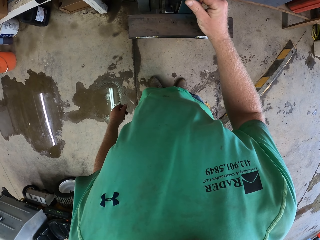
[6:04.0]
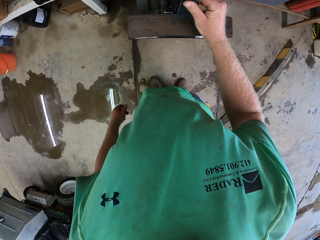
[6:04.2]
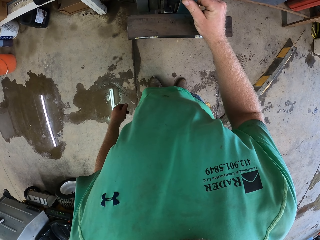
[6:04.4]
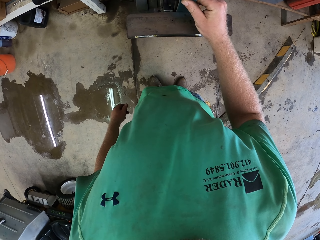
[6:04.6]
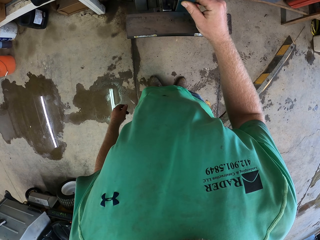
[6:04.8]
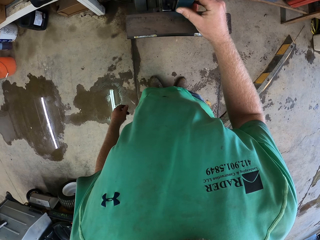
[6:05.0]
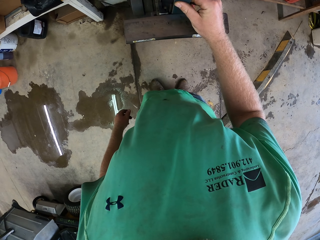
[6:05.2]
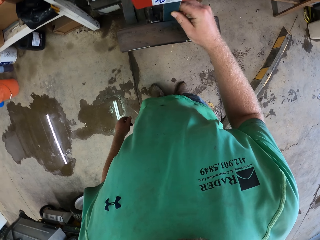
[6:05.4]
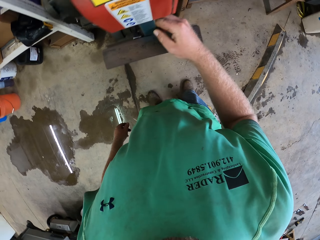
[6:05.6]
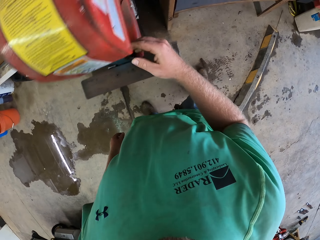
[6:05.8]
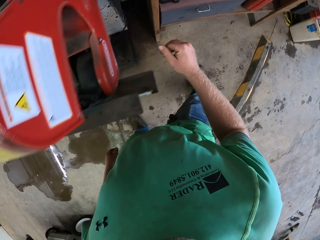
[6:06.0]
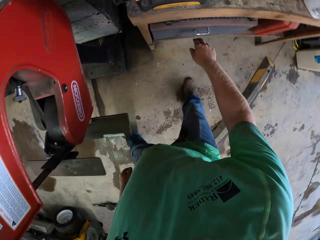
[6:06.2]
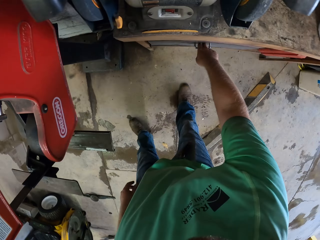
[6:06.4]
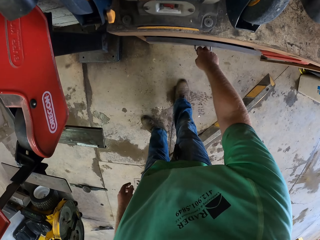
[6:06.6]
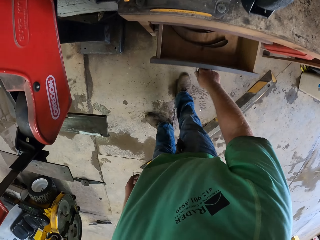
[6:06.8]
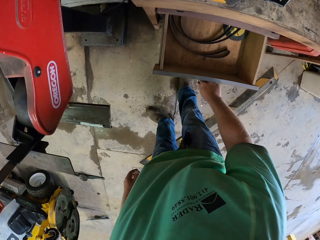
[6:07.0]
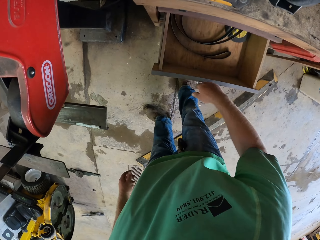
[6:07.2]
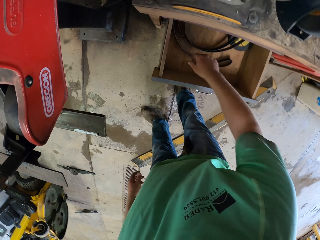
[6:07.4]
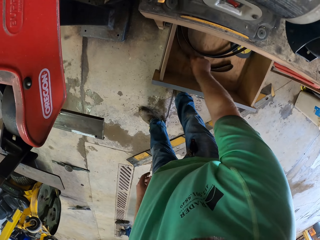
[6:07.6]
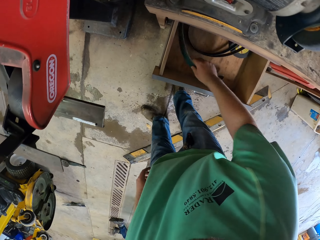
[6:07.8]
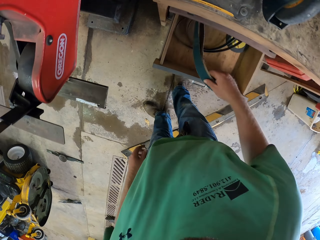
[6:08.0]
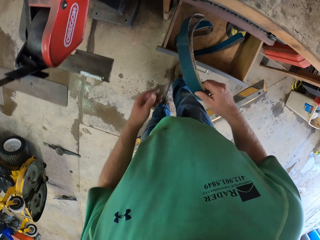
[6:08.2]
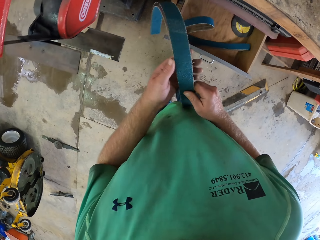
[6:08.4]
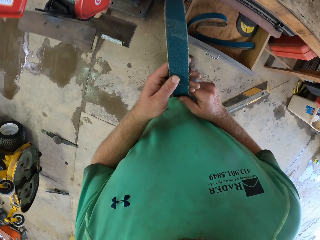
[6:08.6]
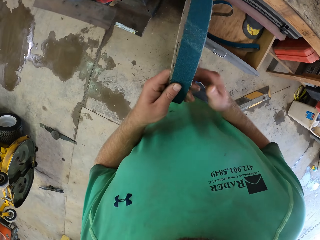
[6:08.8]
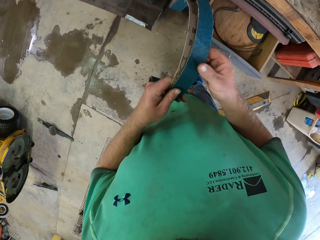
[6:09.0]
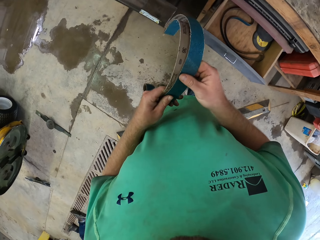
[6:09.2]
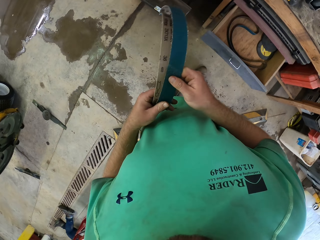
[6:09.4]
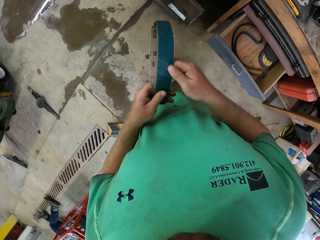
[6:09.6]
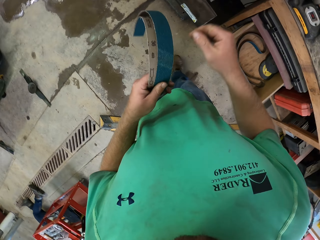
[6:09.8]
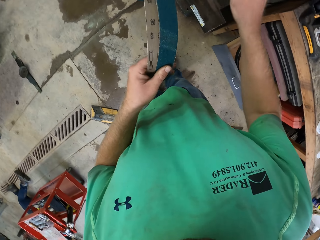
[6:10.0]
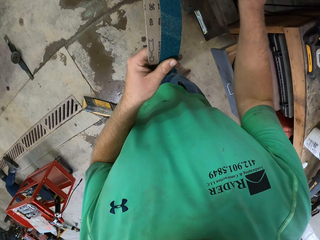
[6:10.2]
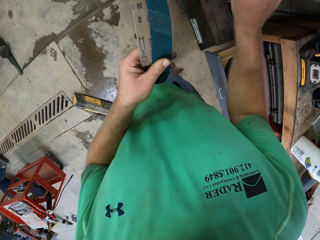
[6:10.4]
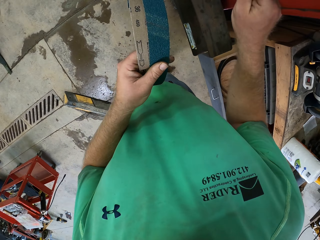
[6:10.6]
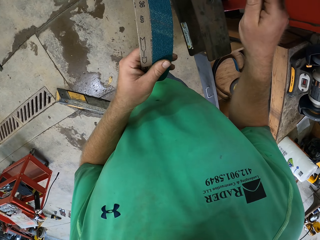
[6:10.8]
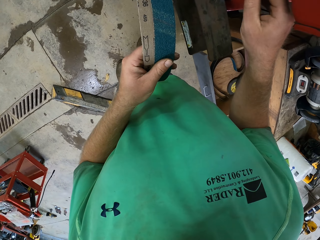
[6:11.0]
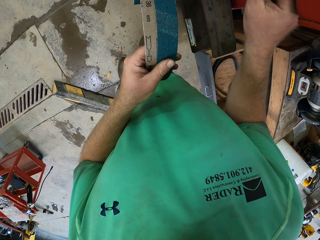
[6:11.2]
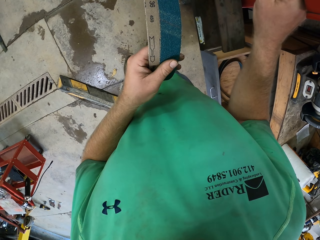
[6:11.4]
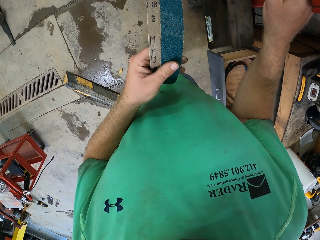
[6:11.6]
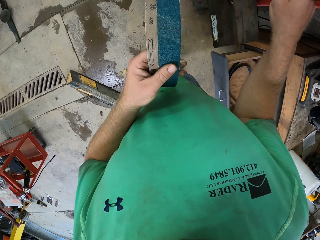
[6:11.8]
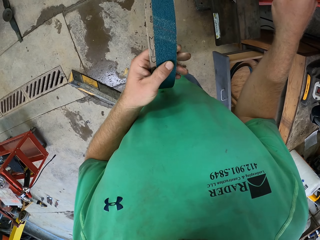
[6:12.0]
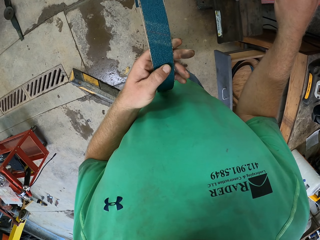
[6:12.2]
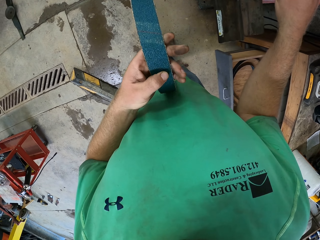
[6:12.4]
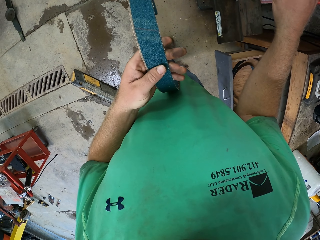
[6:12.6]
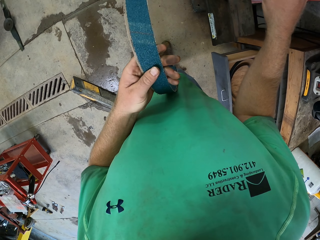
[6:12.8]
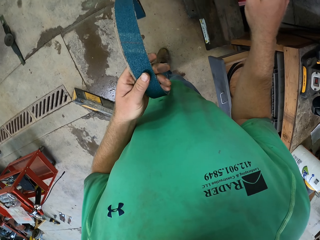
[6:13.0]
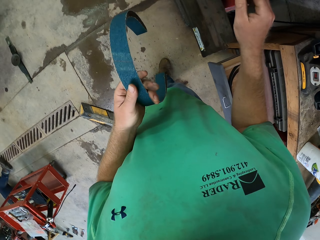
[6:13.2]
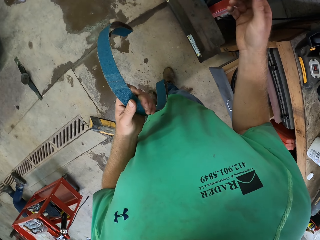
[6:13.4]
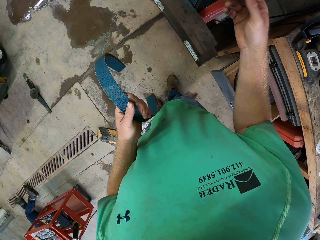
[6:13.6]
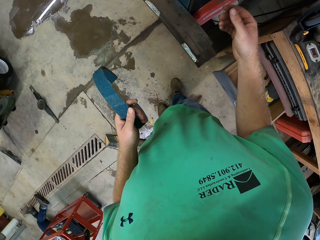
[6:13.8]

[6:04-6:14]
The camera wearer opens a drawer with his right hand. He picks up a sandpaper from the drawer with his right hand. He passes the sandpaper from his right hand to his left hand. He opens a machine.

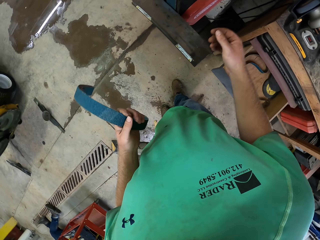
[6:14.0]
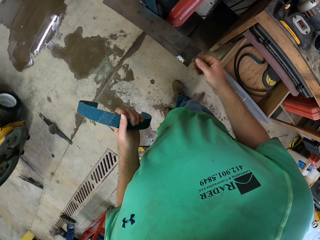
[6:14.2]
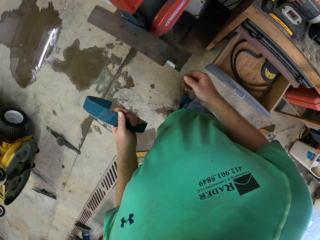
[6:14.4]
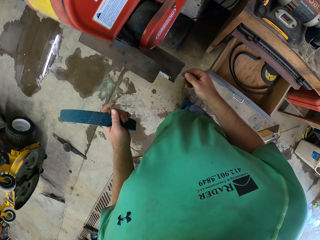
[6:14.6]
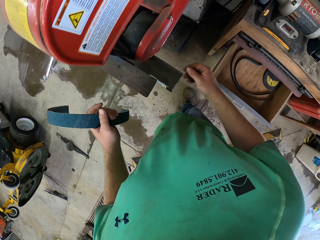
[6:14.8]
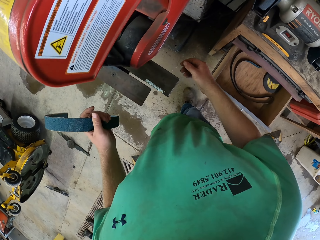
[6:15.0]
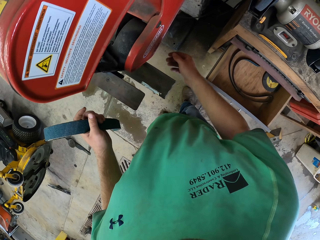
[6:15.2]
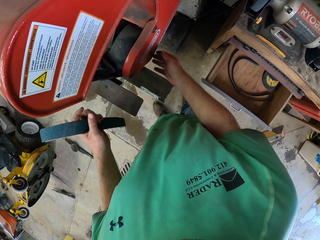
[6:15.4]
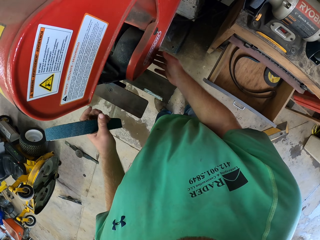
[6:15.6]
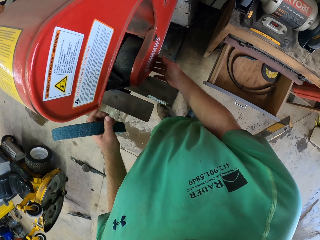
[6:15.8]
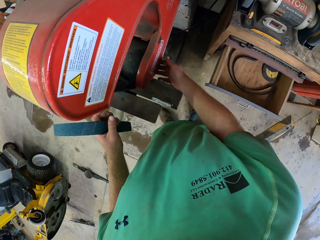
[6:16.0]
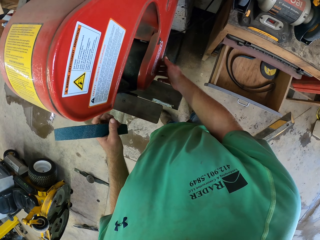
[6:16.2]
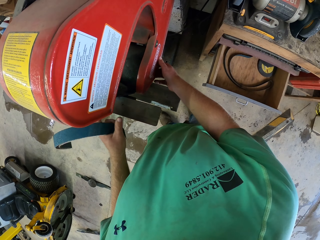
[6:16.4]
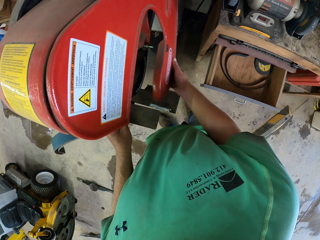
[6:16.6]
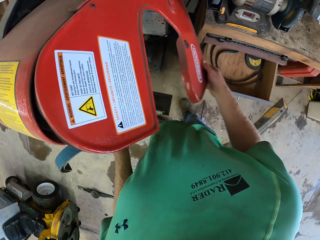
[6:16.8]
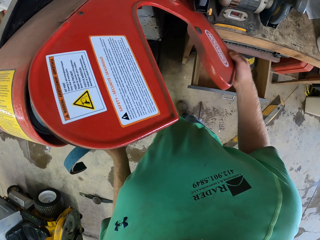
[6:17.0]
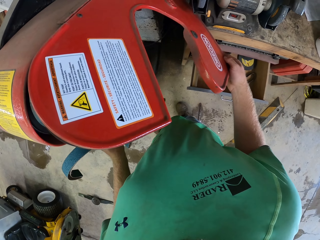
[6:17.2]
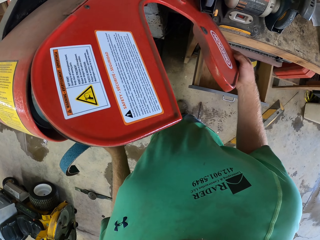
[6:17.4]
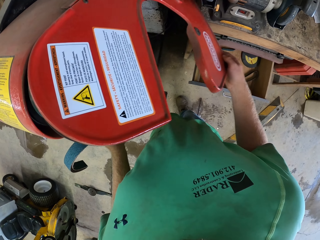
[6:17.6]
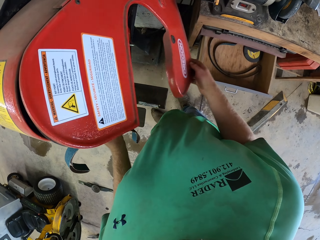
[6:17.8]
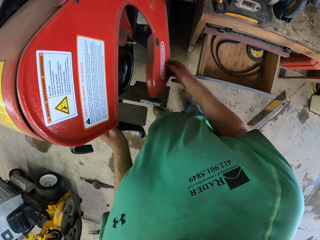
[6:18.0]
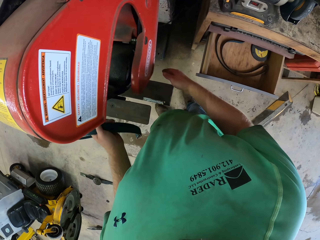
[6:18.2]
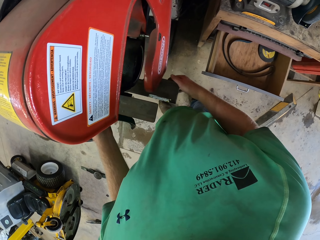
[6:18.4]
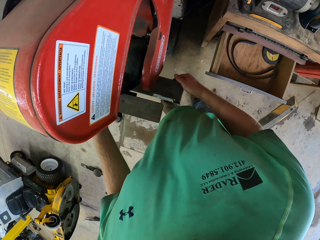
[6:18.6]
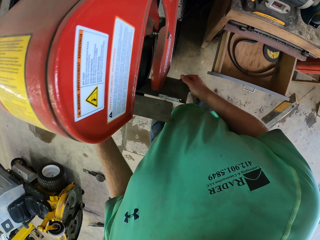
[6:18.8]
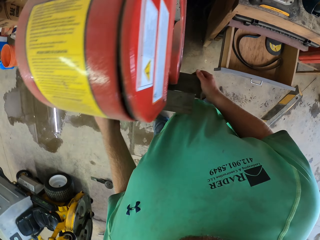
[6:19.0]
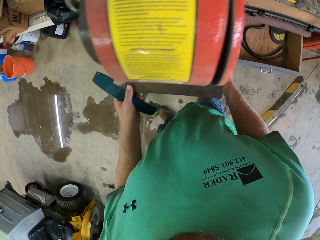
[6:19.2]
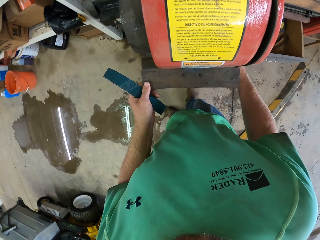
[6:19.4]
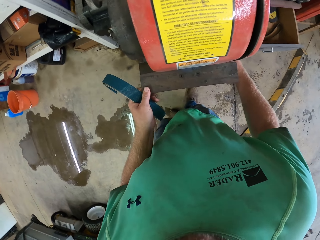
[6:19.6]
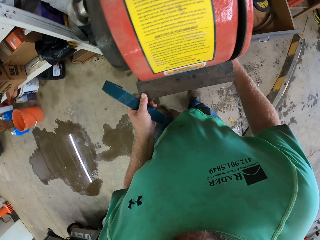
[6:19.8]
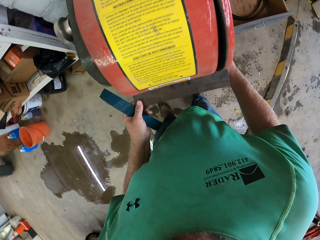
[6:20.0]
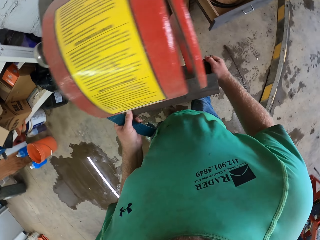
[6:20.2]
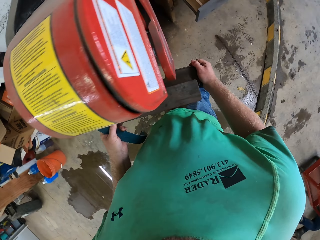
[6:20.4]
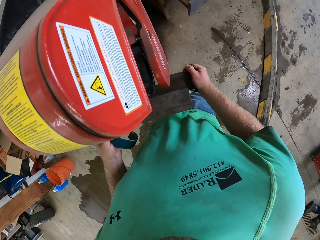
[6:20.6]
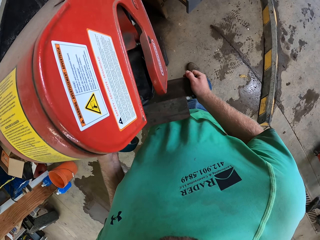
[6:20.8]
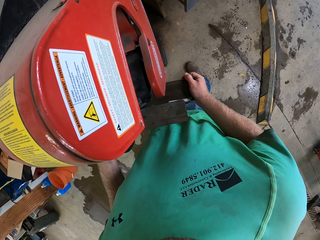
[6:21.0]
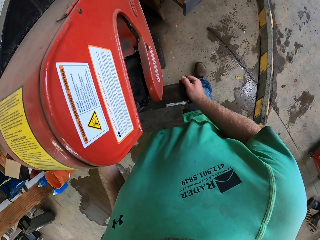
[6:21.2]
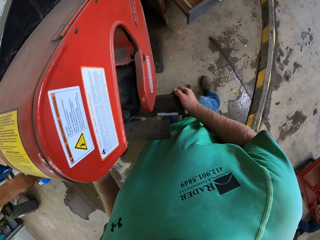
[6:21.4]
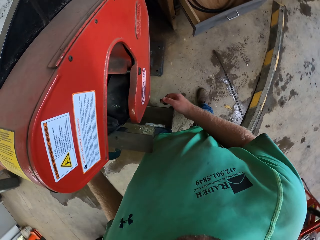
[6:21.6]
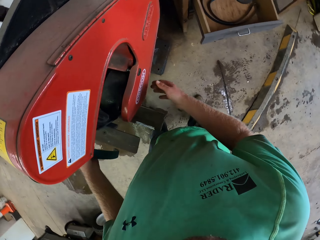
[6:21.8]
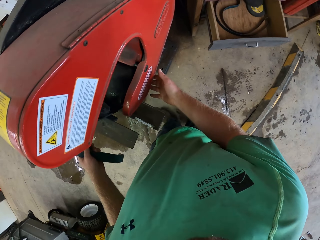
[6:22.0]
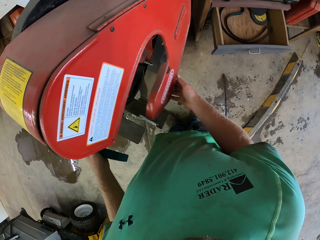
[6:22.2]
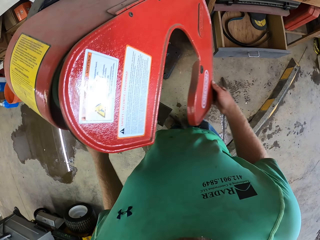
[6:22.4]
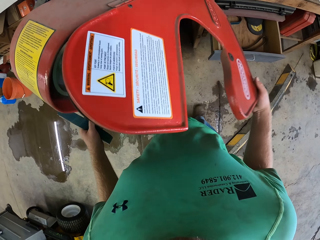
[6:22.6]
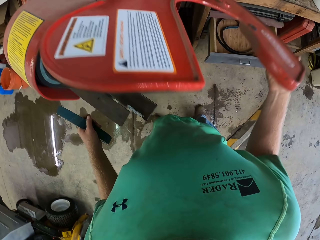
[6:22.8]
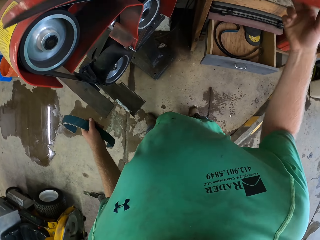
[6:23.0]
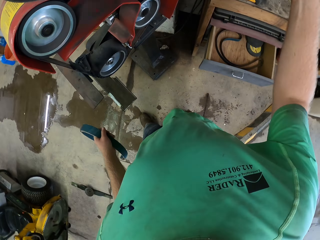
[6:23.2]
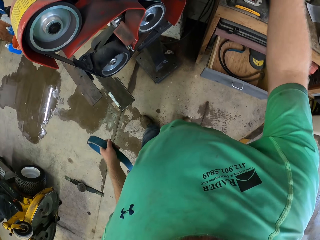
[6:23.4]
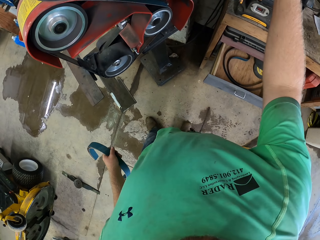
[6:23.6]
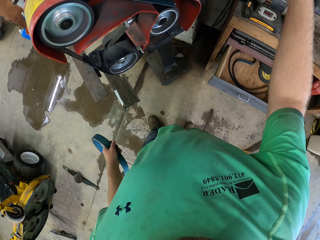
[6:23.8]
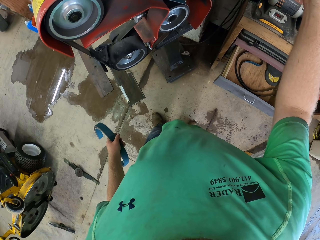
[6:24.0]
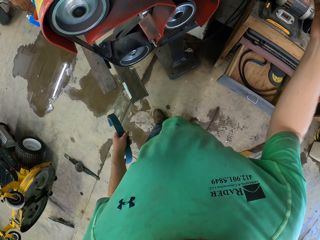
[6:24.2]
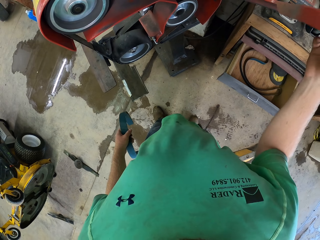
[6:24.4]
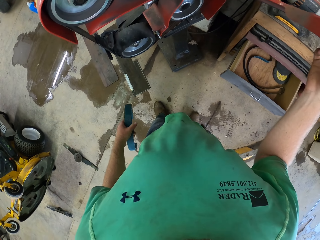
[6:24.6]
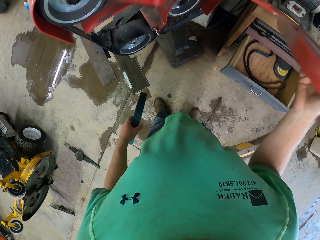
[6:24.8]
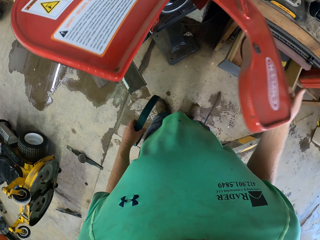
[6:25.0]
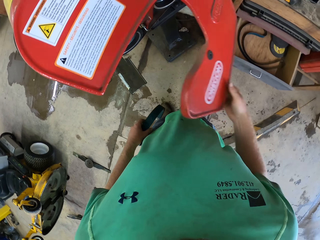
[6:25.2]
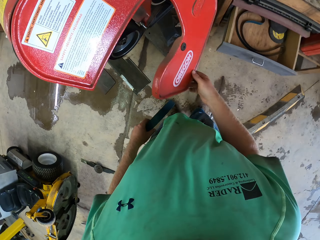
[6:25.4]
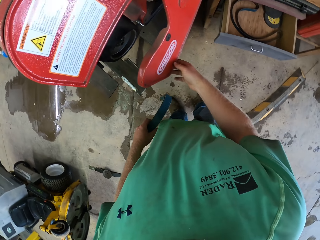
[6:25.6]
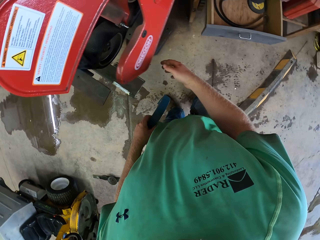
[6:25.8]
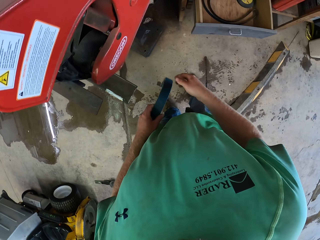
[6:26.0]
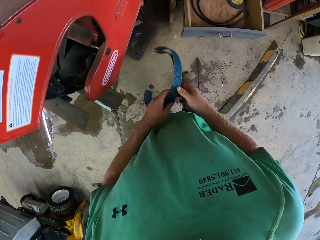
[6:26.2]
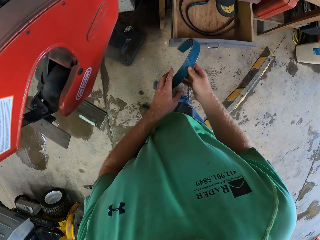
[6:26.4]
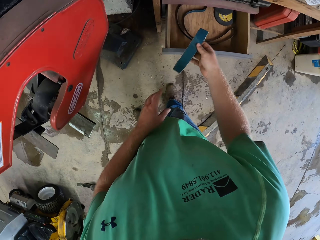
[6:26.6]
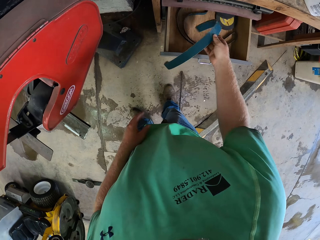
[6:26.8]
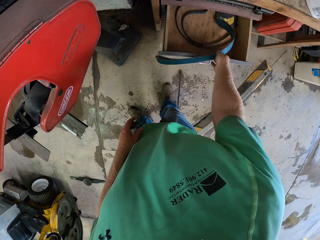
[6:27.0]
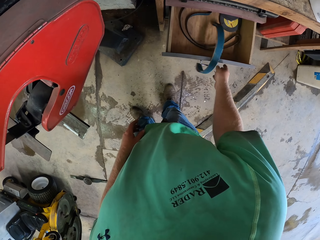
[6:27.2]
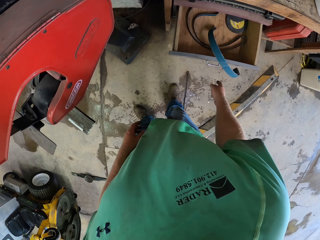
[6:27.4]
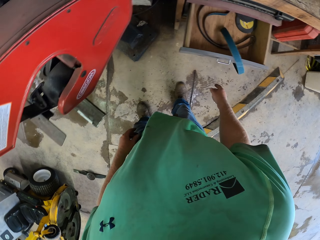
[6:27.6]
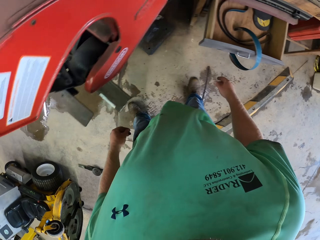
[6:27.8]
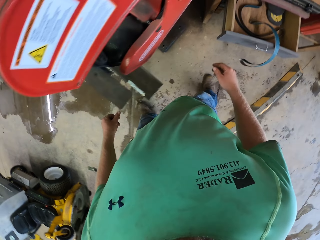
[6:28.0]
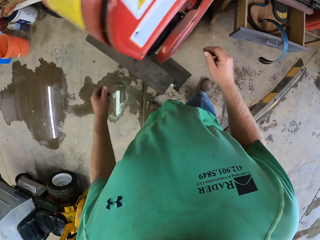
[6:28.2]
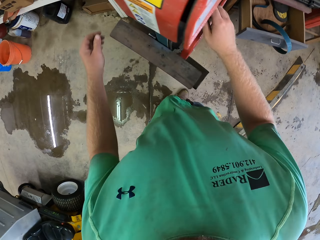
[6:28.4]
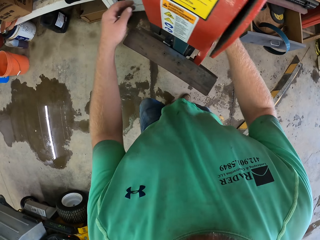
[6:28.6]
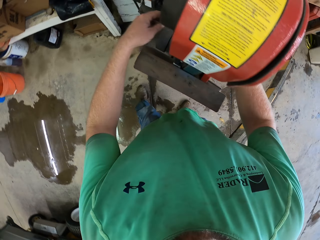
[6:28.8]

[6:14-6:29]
The camera wearer opens the machine with his right hand. He moves the machine with both hands. He adjusts the machine. He opens the machine with his right hand. He closes the machine. He passes the sandpaper from his left hand to his right hand. He drops the sandpaper in the drawer with his right hand.
